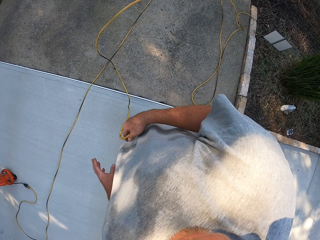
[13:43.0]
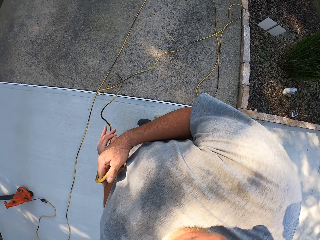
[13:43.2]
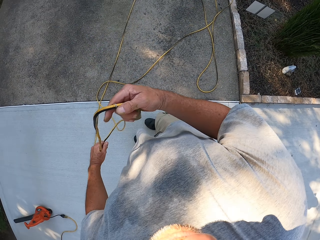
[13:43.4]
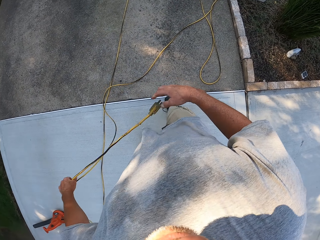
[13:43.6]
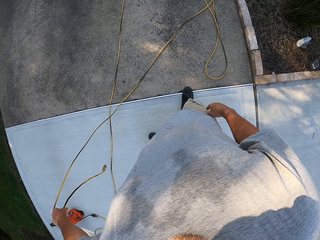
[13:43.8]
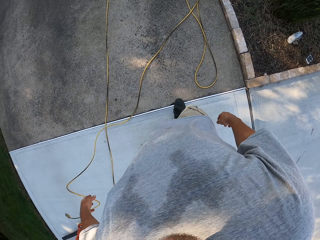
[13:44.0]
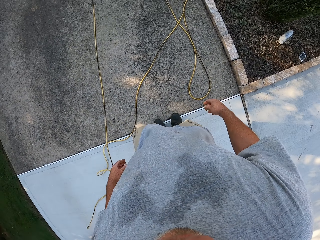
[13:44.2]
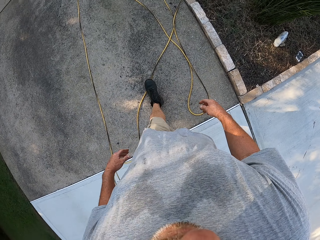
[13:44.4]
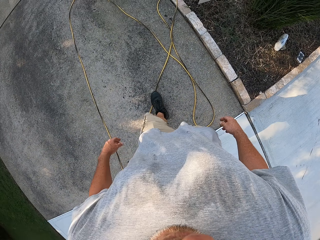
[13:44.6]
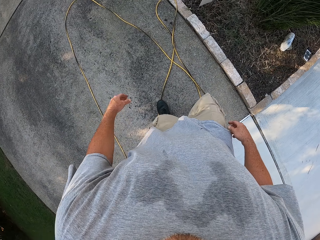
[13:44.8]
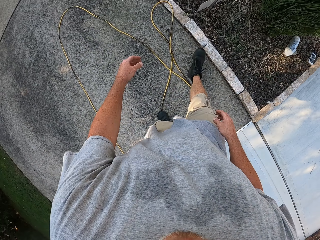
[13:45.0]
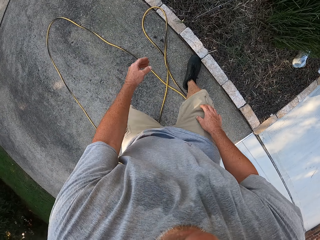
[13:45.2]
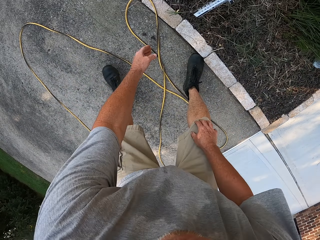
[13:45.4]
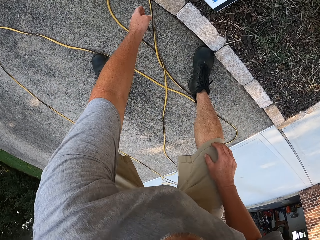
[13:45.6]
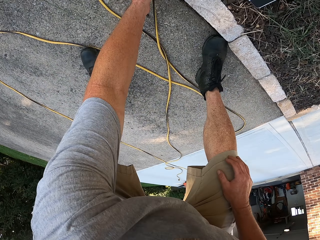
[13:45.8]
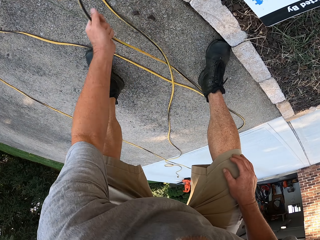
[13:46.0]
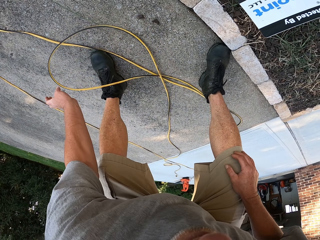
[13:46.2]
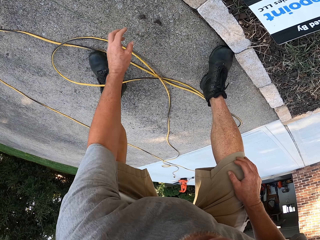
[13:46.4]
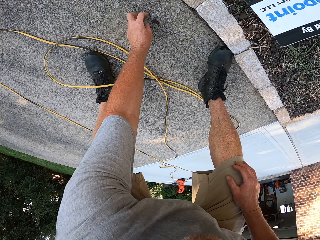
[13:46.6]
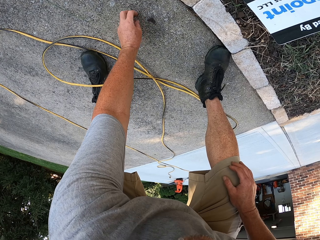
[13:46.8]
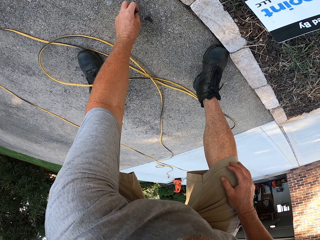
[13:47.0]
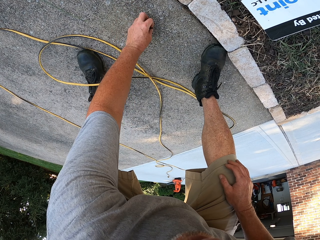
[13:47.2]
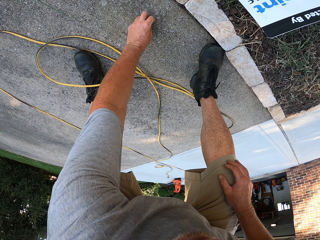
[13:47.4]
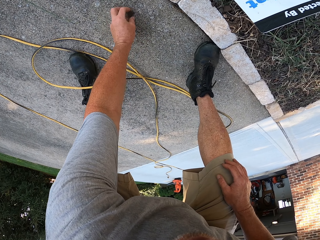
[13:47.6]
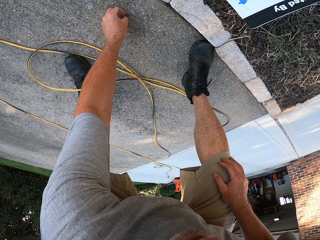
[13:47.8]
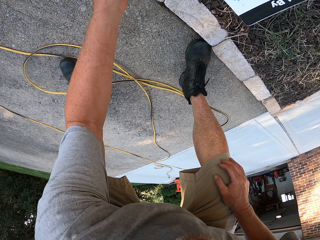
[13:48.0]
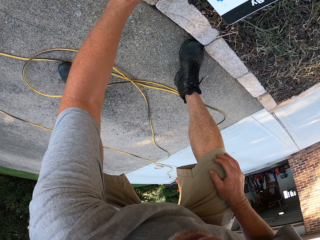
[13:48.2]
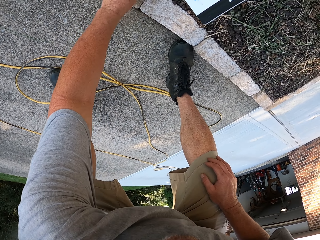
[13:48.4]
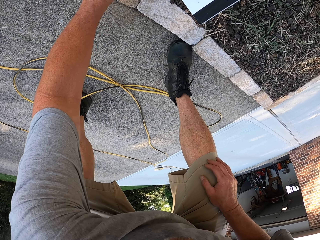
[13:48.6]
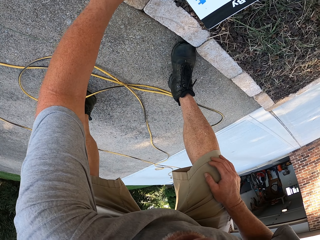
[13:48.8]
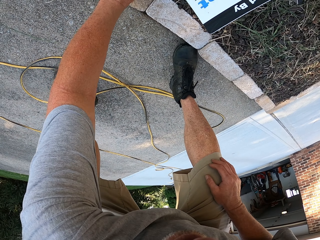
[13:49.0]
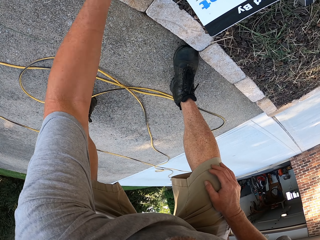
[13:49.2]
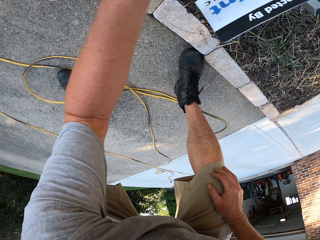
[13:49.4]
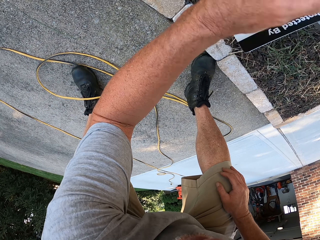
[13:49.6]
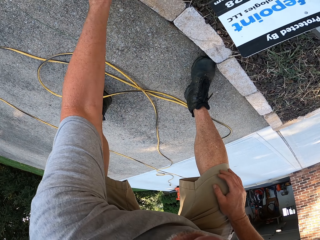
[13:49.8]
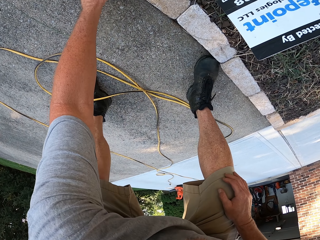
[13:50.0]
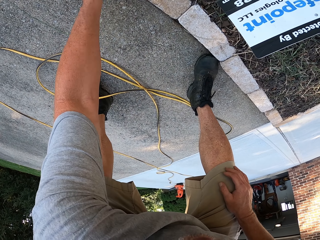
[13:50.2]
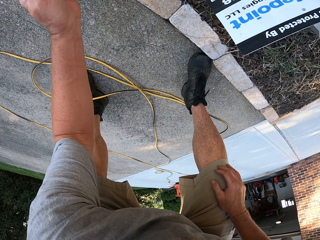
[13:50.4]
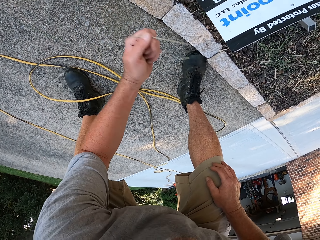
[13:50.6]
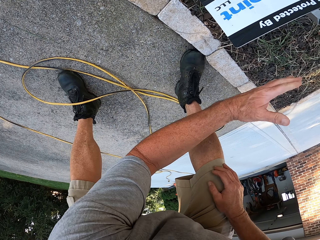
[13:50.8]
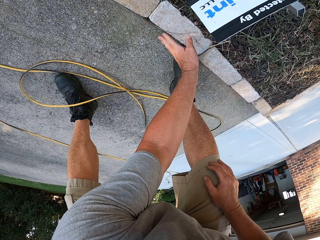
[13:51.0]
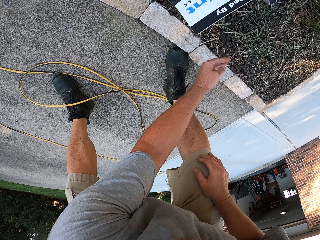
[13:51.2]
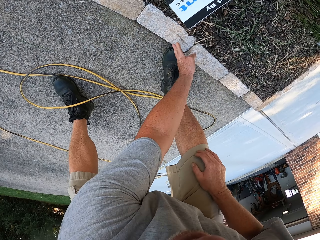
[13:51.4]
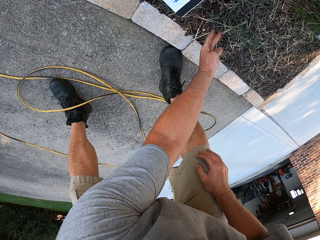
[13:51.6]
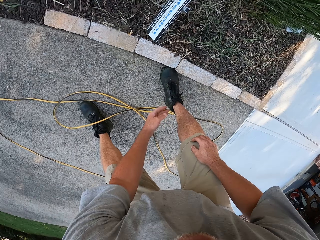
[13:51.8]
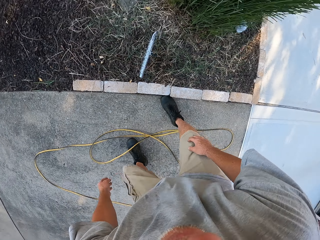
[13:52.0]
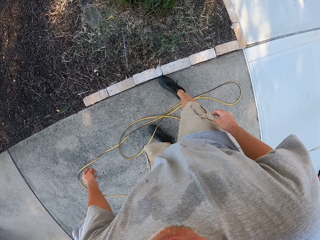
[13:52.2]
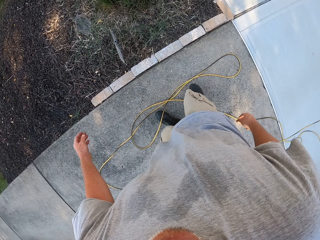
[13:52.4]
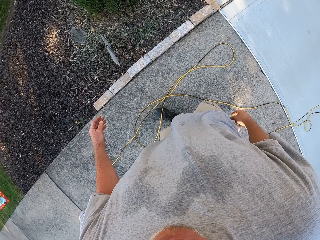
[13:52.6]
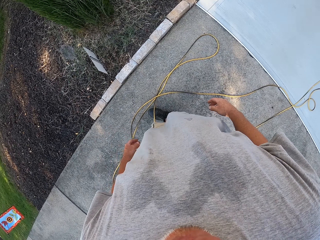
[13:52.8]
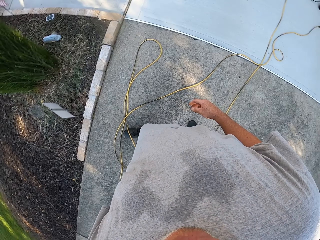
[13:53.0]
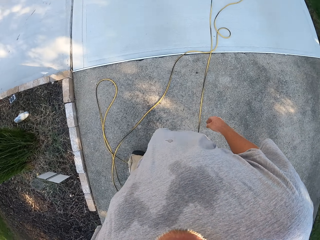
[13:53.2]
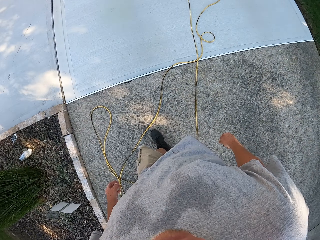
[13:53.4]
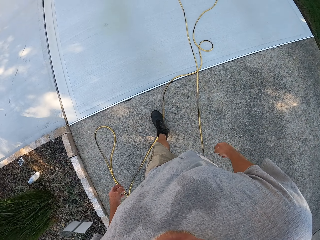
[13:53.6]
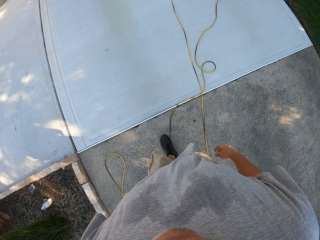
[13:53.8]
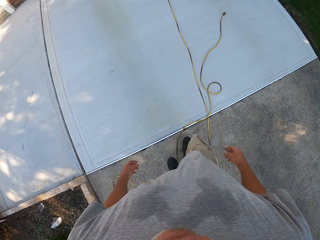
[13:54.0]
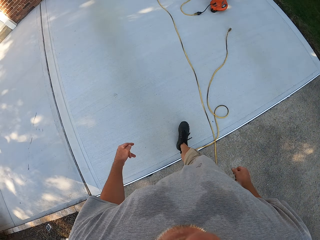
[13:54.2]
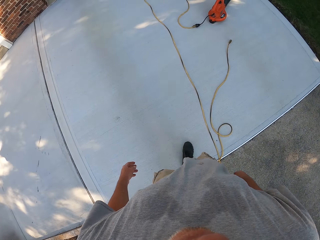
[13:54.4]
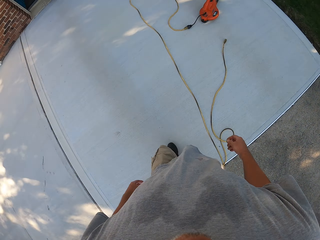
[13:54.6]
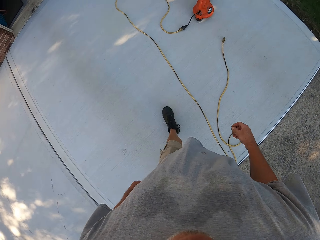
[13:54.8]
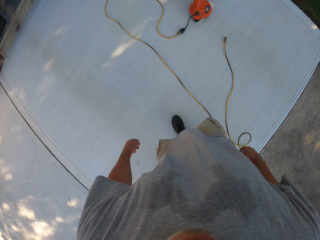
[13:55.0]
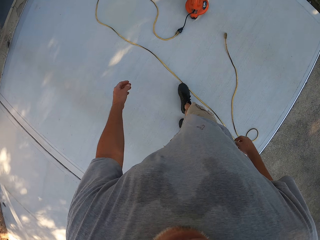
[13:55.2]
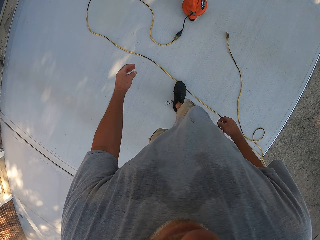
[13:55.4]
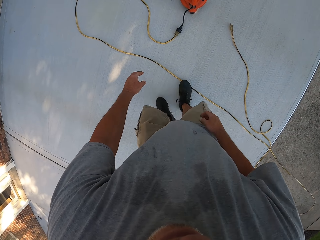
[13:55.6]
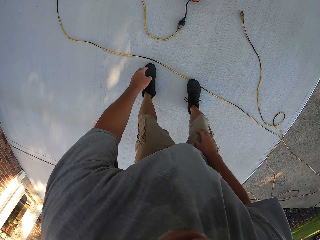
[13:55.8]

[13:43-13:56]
The camera wearer pulls the cable. They put the cable down. They walk on the pavement. They move the cable from the floor. They pick up dirt from the verandah. They pick up the dirt again. They throw the dirt in the garden. They stand up. They walk around the verandah. They turn around.

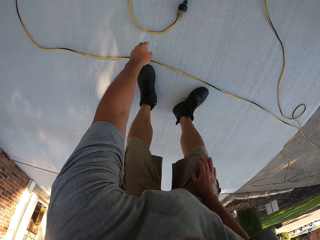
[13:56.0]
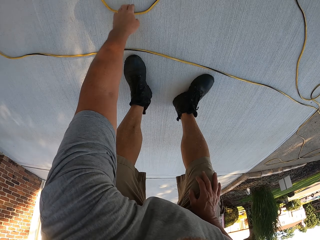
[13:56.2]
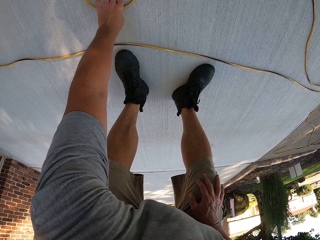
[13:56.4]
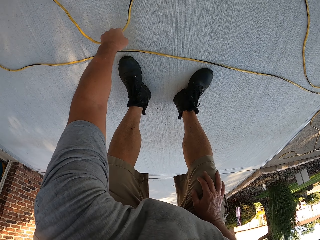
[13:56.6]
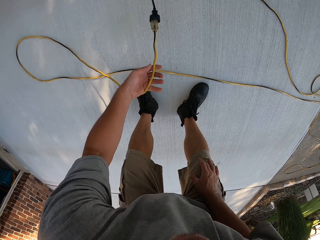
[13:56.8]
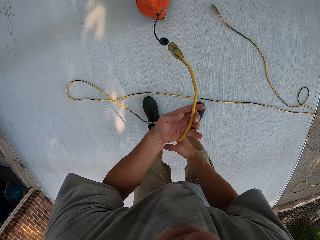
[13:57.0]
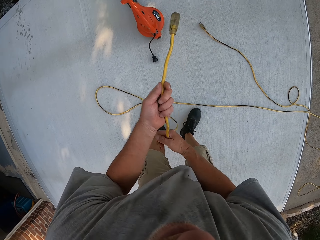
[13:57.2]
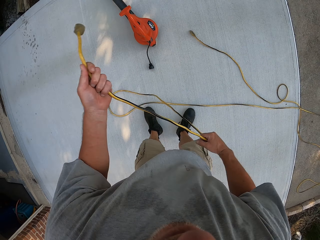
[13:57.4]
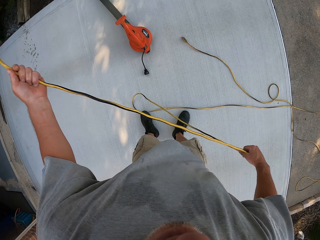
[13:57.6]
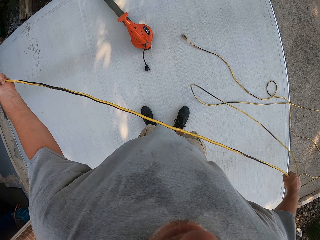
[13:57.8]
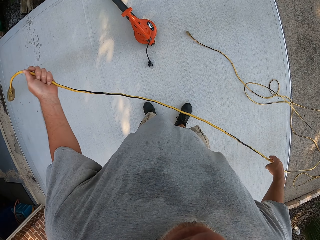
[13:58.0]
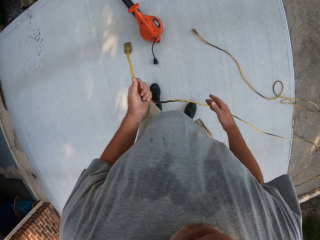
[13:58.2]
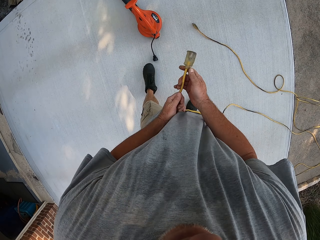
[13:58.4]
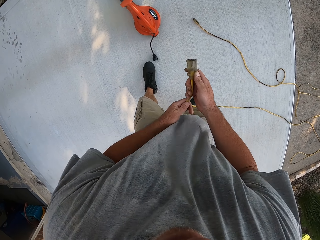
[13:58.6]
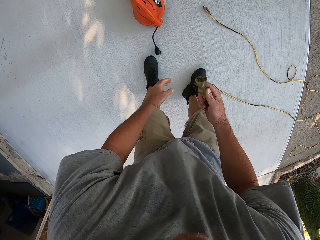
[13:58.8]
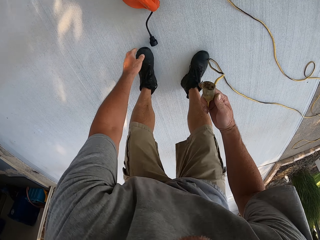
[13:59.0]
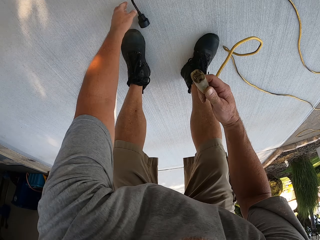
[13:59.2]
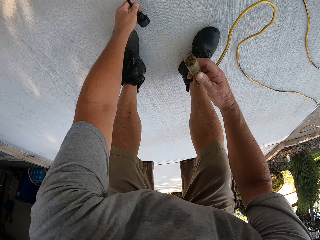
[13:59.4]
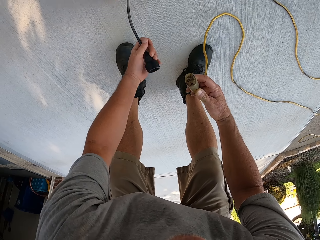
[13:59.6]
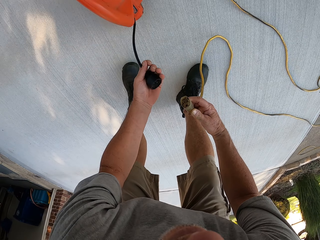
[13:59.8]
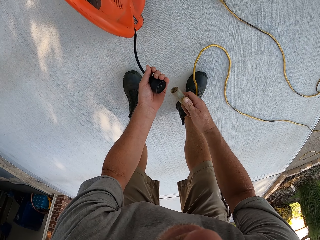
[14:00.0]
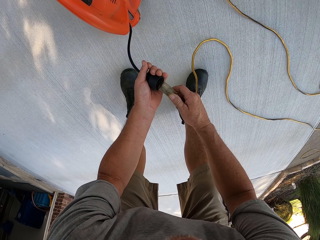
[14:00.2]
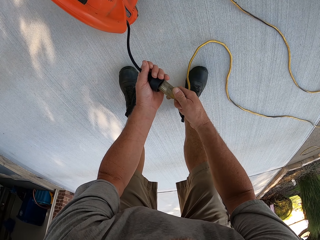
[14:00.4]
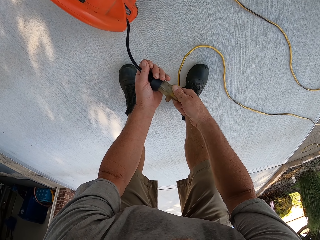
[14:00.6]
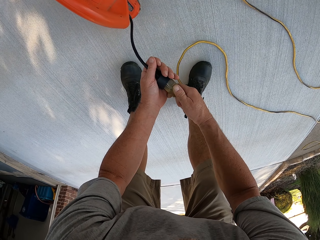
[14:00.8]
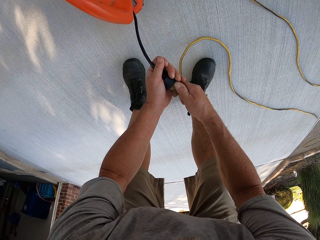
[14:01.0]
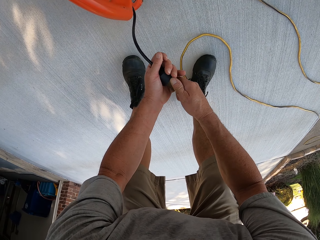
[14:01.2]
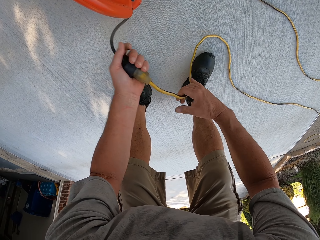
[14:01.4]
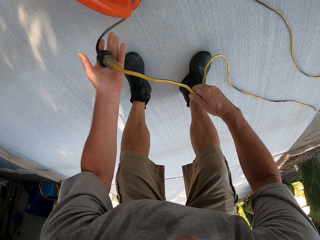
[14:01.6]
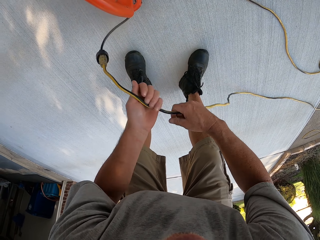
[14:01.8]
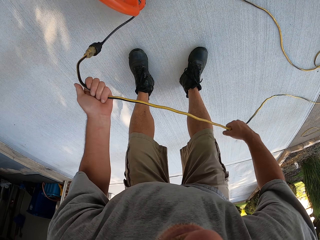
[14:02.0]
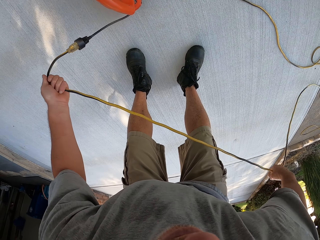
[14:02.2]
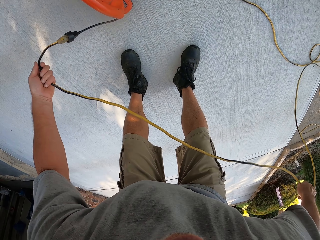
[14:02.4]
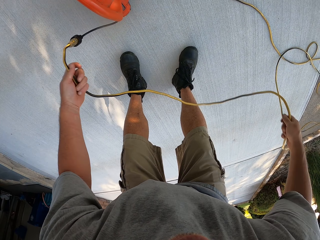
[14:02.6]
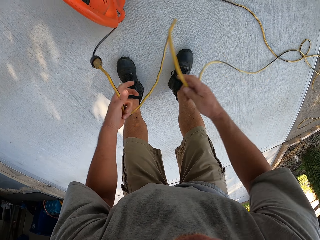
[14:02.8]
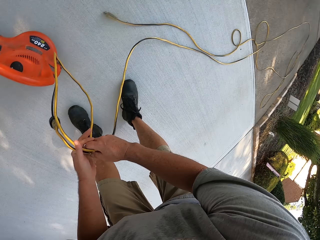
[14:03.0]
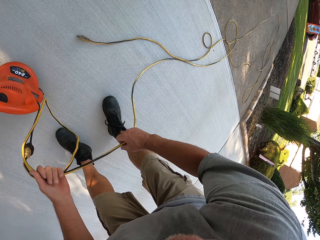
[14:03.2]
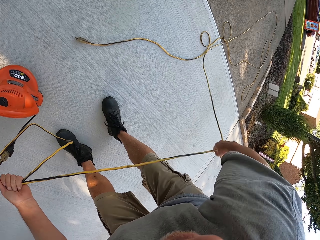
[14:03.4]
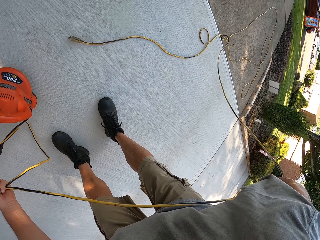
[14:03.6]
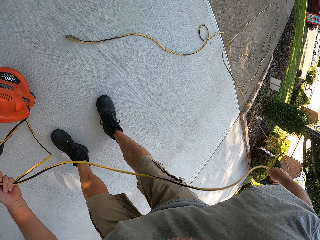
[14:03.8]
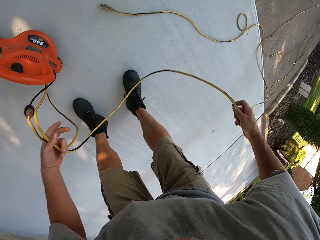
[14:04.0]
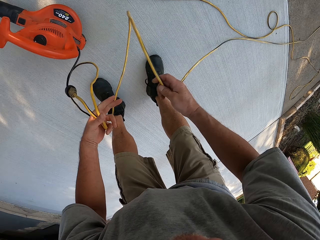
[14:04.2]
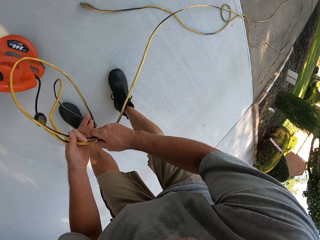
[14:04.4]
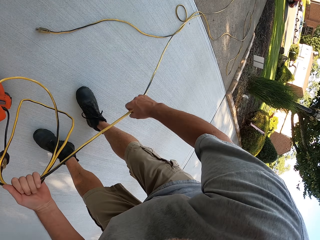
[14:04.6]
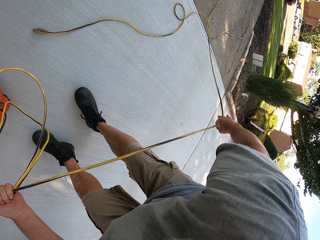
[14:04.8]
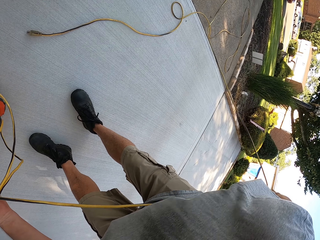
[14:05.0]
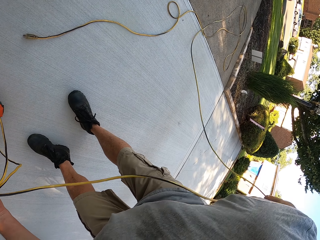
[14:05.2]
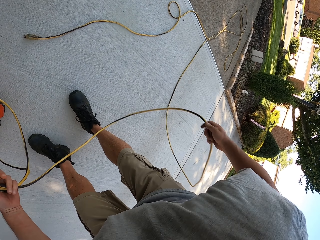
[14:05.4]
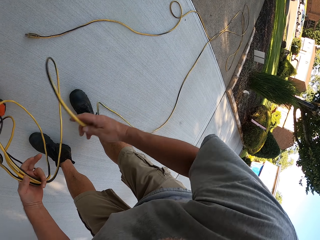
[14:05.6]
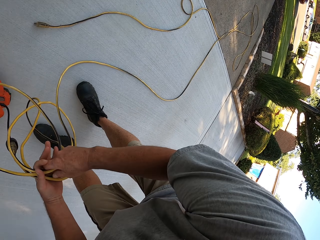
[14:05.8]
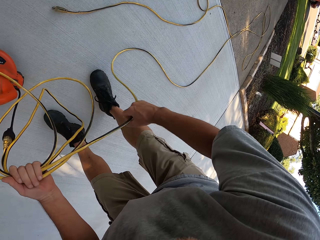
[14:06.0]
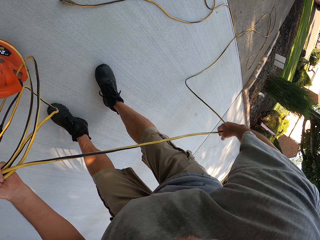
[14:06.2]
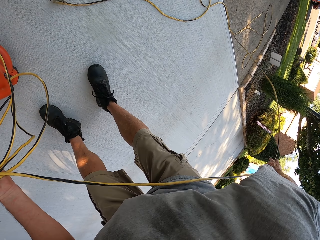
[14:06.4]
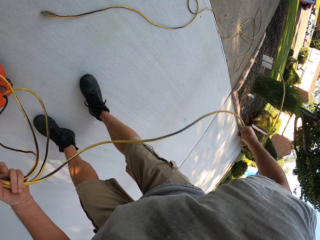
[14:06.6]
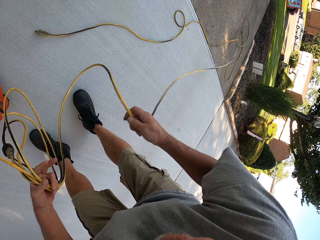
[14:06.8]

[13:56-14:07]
The camera wearer picks up the cable from the floor. They straighten the cable. They connect the cable with the blower. They pick up the dust blower cable. They fold the cable. They straighten the cable. They fold the cable repeatedly.
